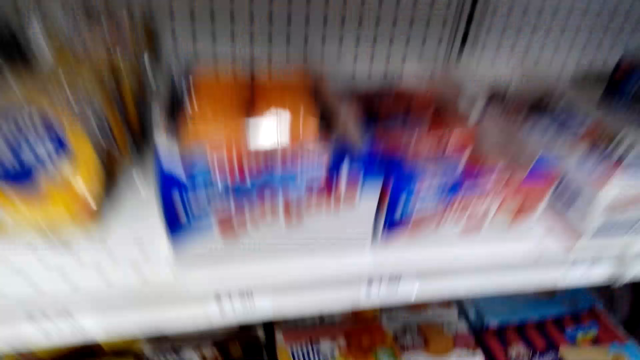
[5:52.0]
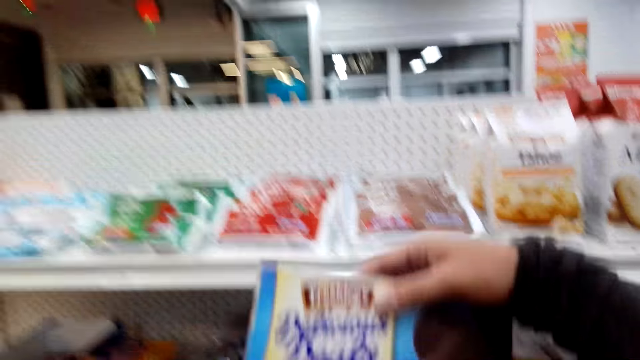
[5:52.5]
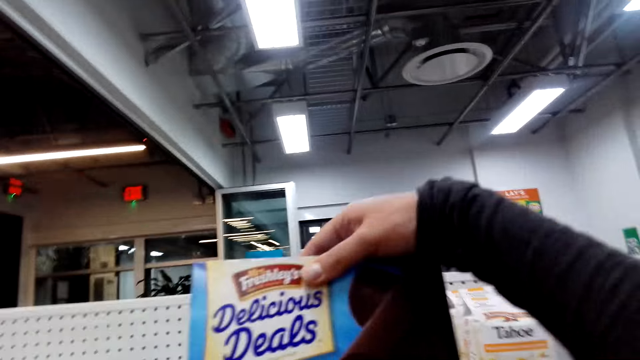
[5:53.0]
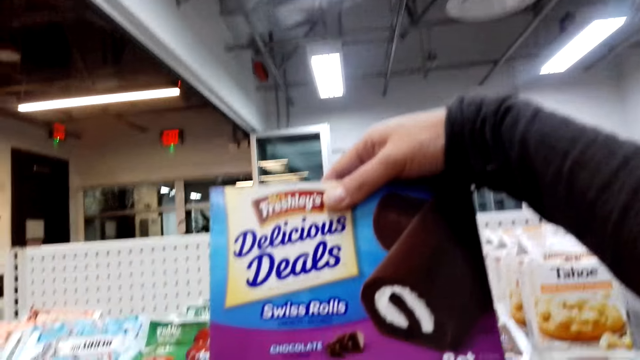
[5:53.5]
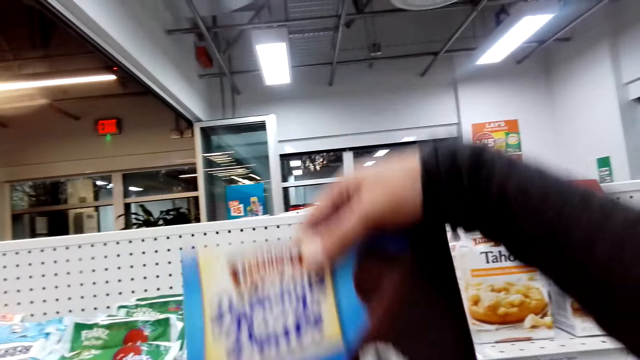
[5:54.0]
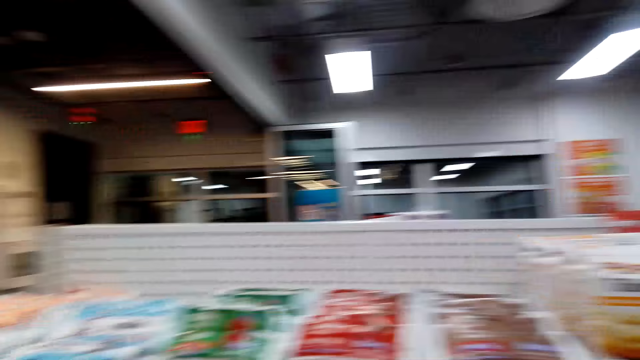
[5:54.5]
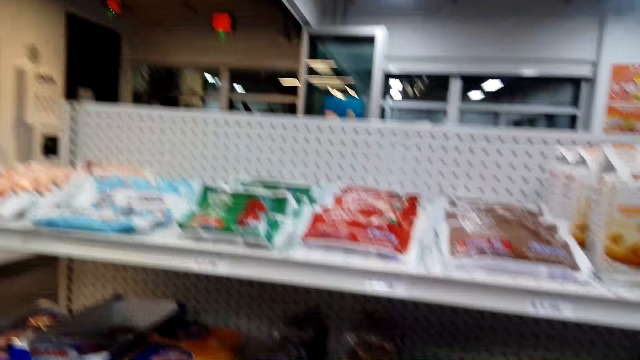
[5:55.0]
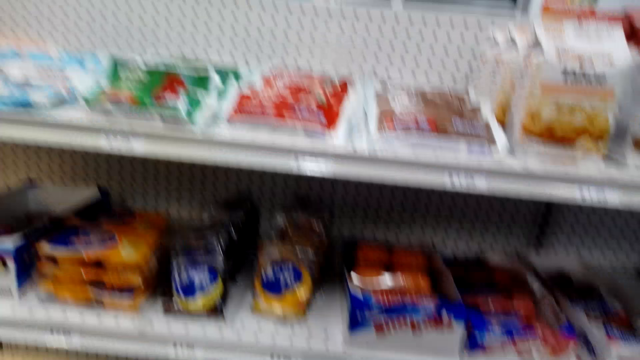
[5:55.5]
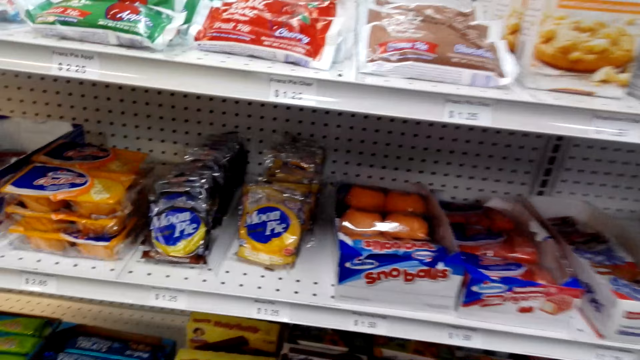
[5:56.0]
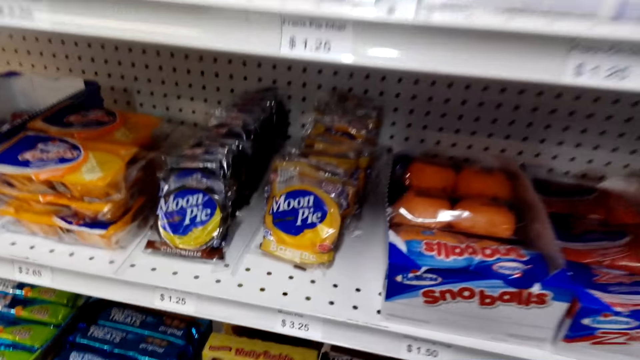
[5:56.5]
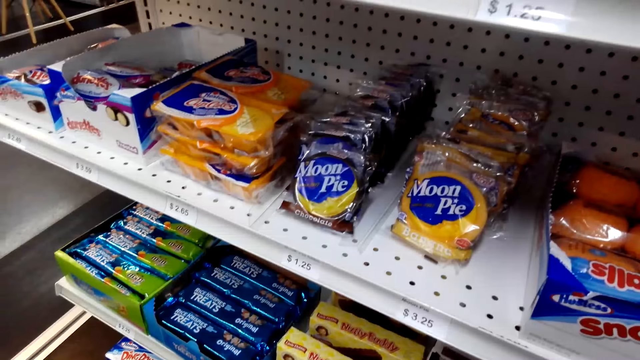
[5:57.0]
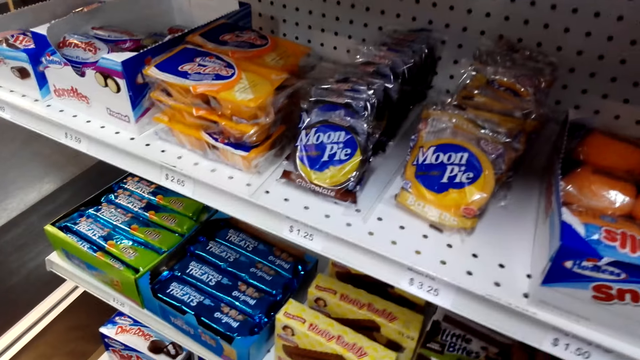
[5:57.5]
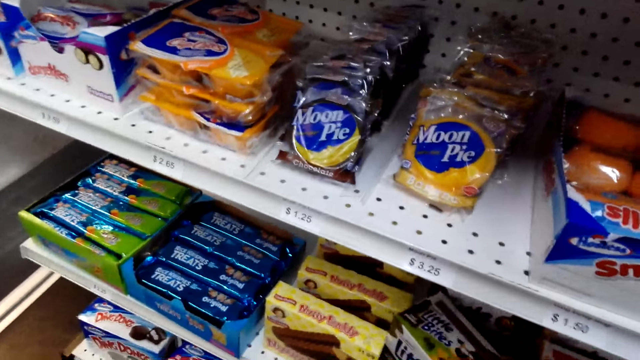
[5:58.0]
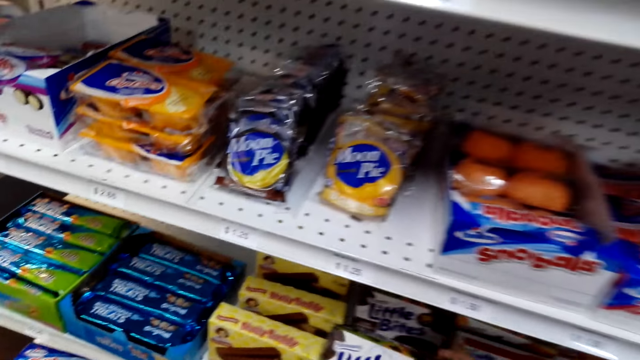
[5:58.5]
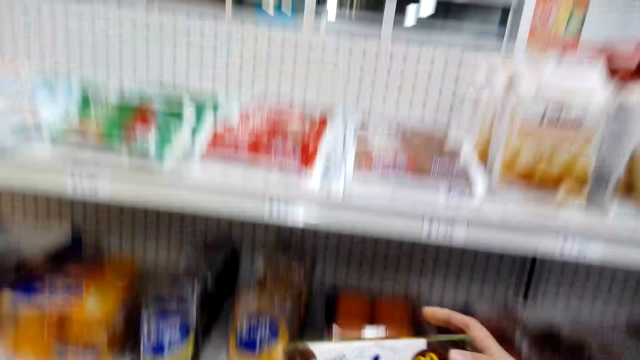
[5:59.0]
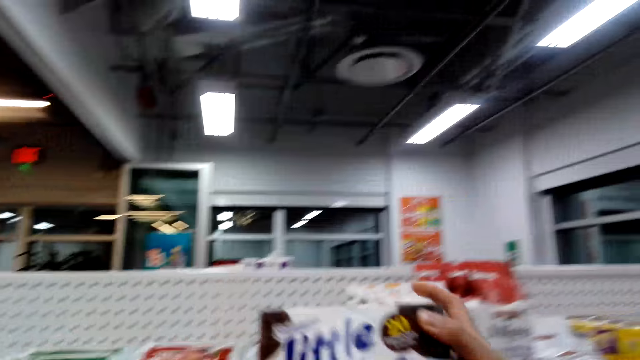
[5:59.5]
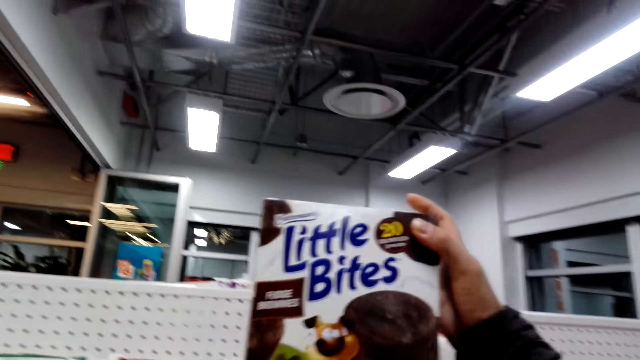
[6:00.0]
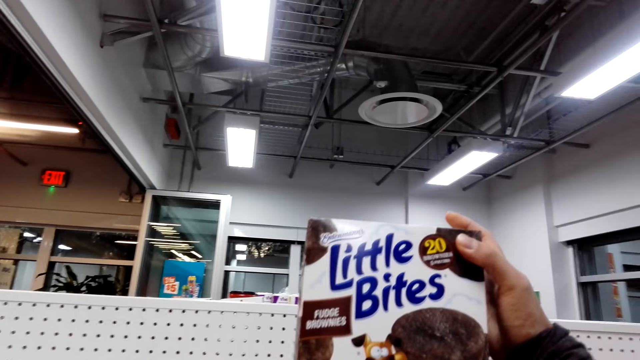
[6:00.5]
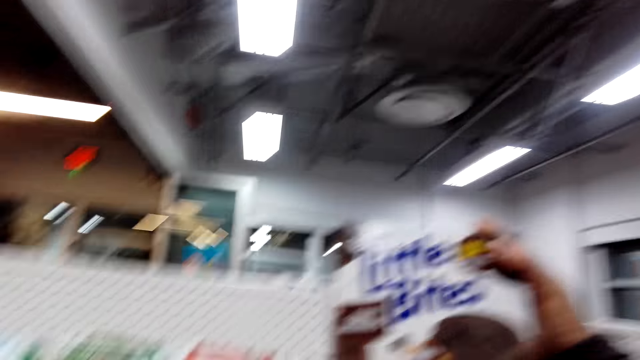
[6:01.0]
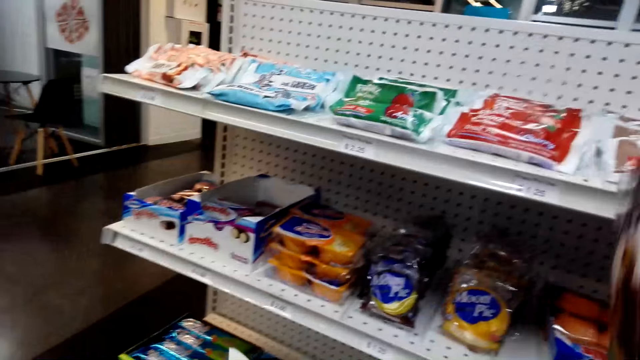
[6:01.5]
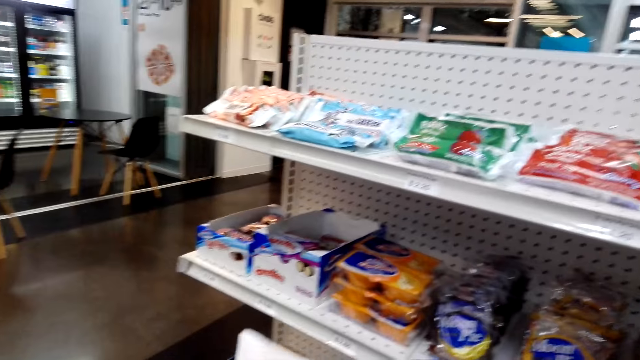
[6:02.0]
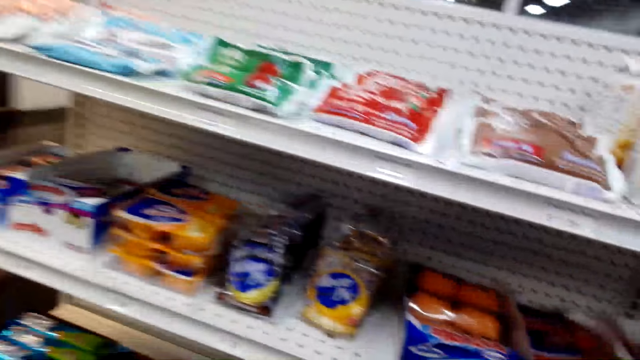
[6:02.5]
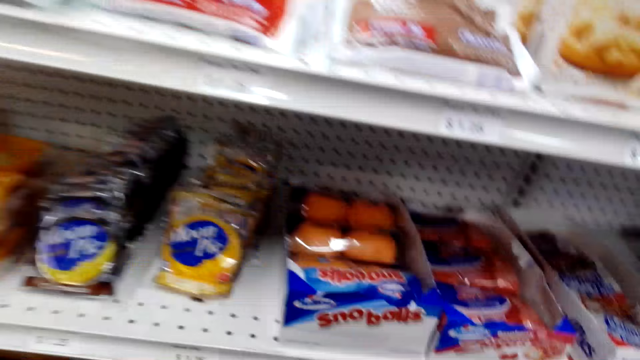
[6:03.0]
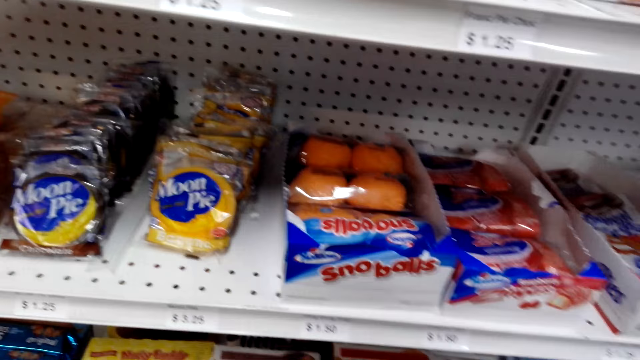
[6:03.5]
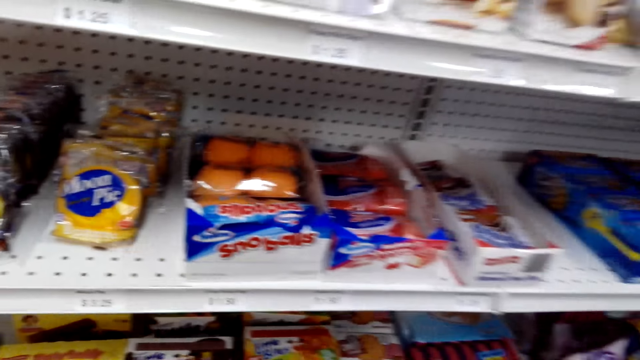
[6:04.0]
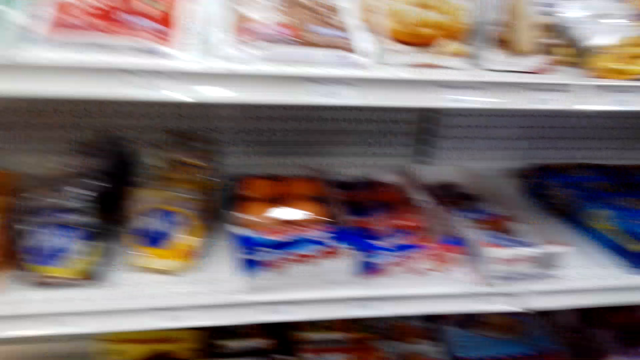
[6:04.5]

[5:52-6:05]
The camera wearer checks an item in hand. They lift up a boxed delicious. They check the items on the shelf. They check the item in hand. They put the item on the shelf.

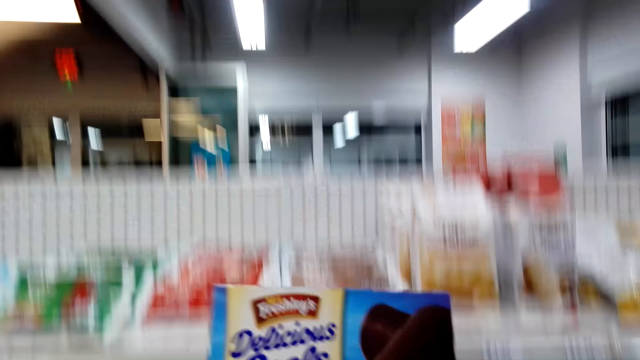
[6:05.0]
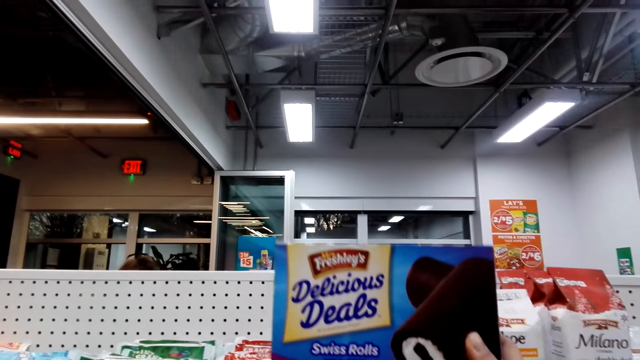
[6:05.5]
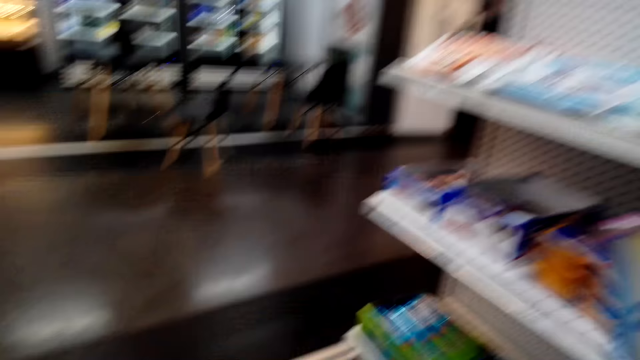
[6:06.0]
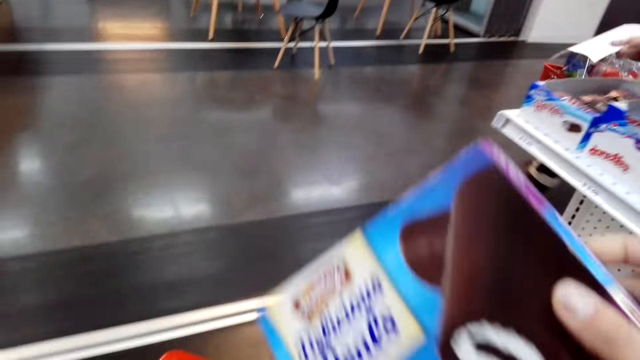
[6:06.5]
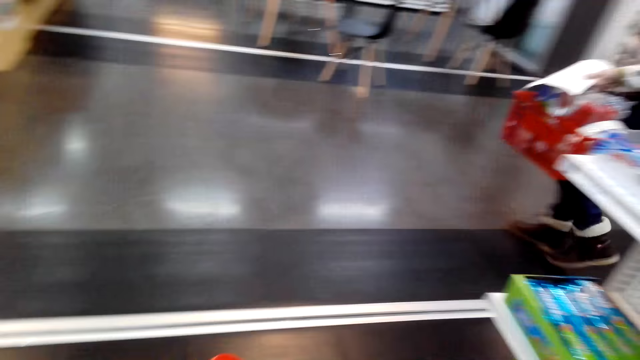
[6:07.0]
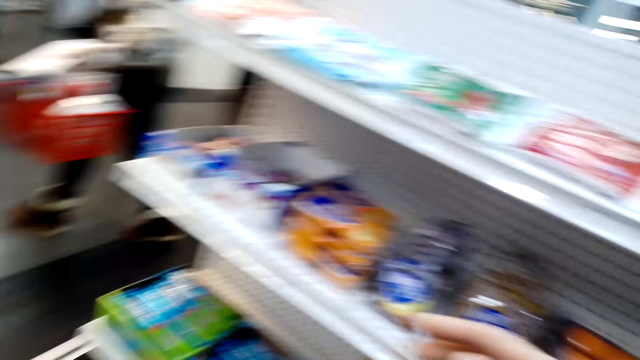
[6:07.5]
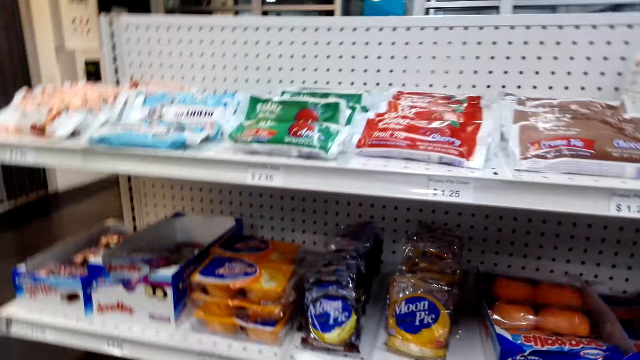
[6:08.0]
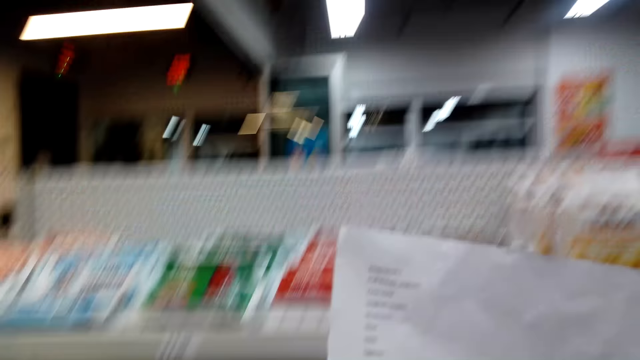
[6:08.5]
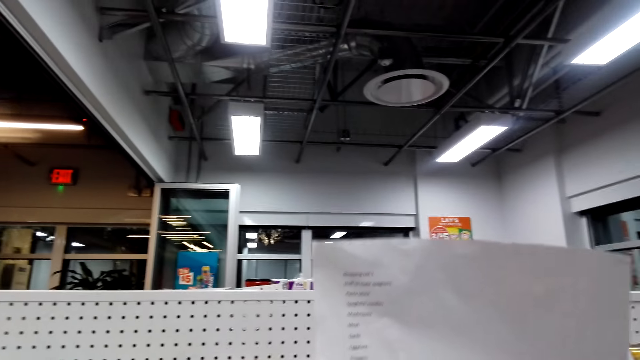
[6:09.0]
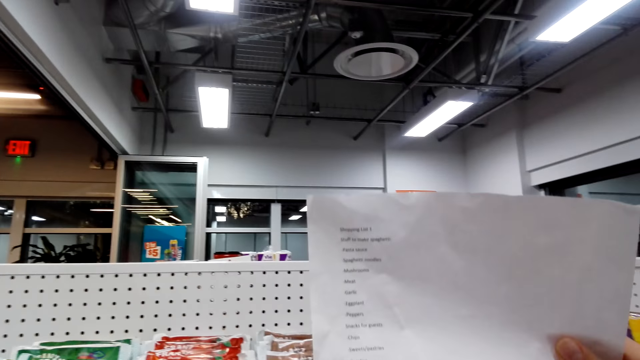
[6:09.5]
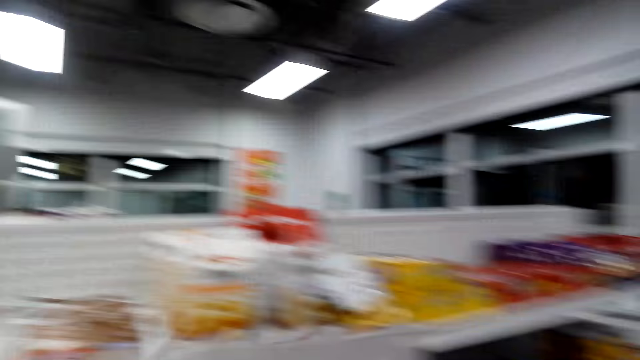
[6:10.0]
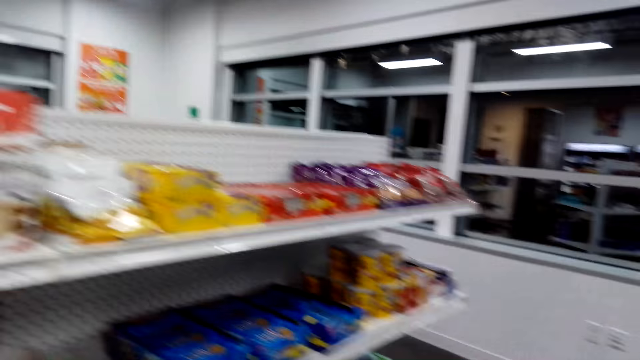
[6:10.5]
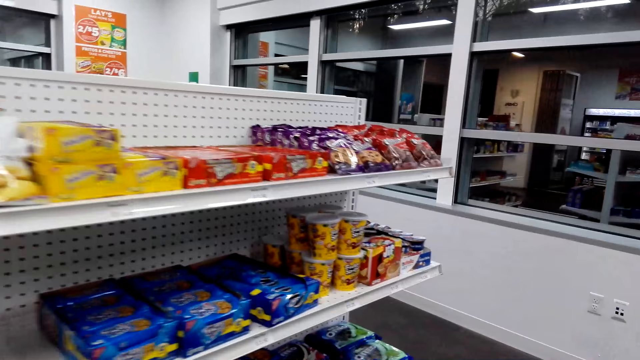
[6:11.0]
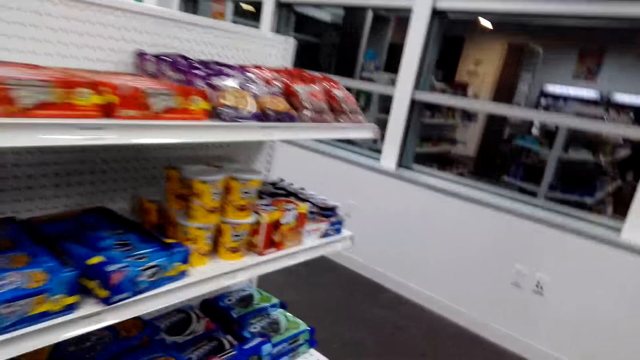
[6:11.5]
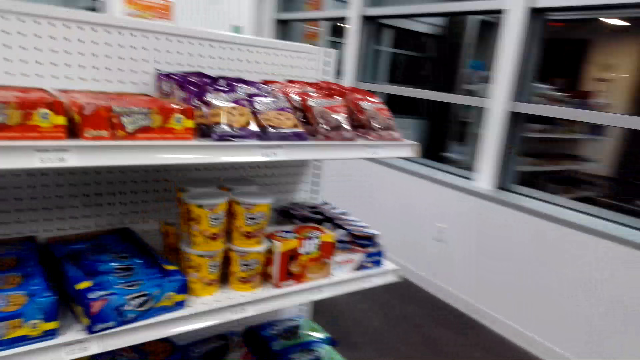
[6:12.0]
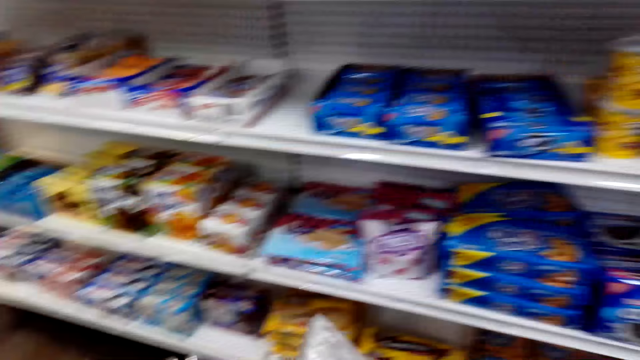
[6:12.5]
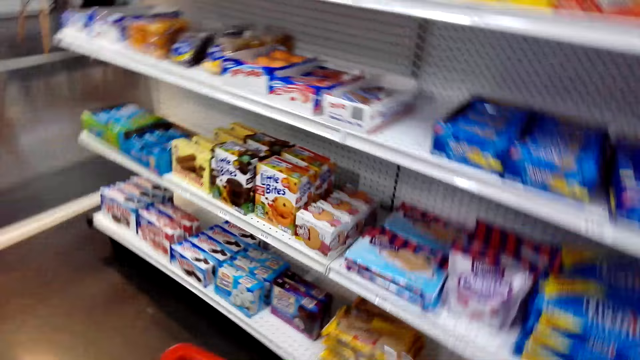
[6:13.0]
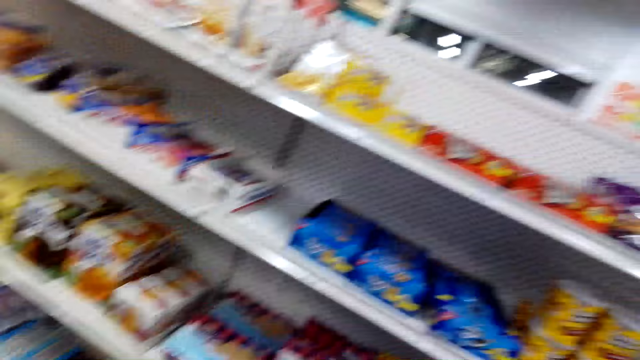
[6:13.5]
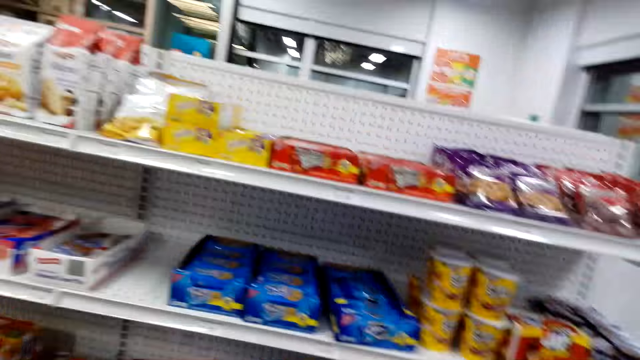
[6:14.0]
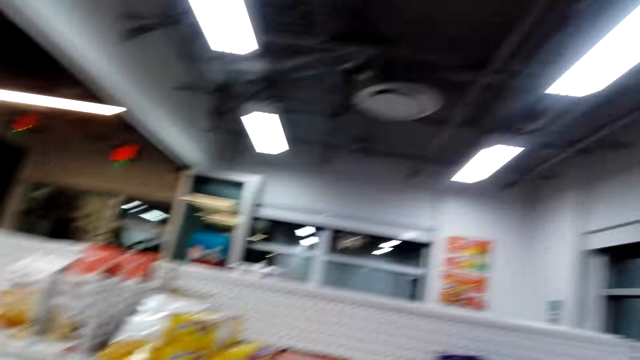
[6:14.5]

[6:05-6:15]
The camera wearer checks an item in hand. They check a list in hand. They walk in the store.
